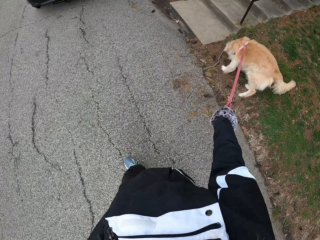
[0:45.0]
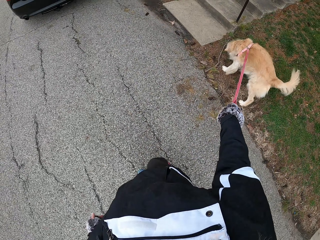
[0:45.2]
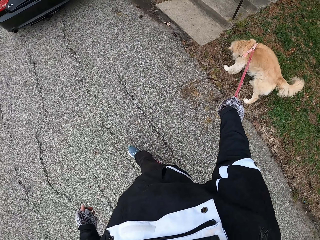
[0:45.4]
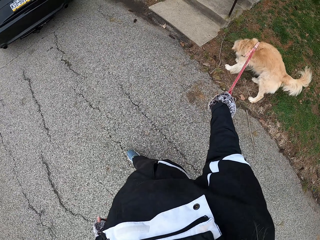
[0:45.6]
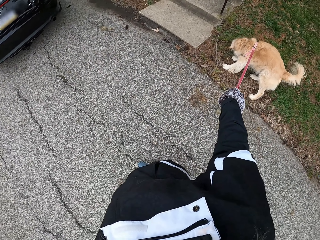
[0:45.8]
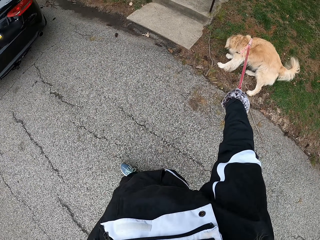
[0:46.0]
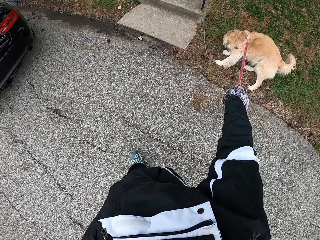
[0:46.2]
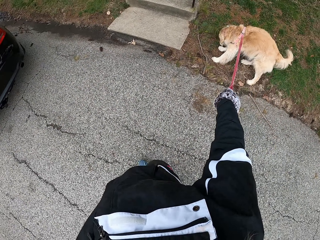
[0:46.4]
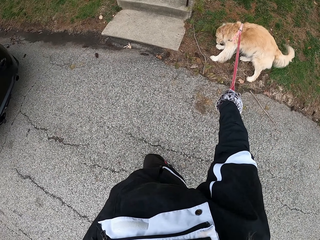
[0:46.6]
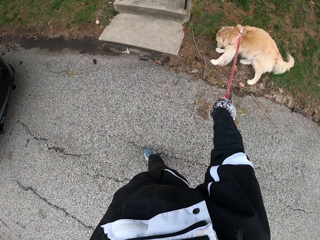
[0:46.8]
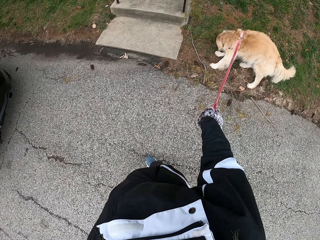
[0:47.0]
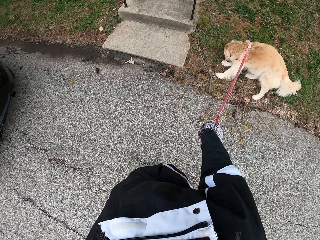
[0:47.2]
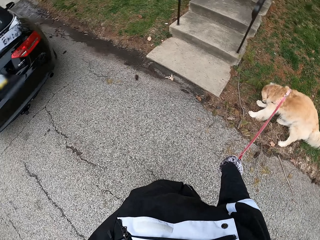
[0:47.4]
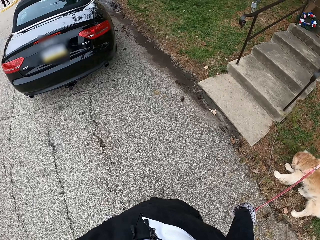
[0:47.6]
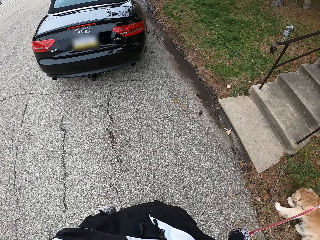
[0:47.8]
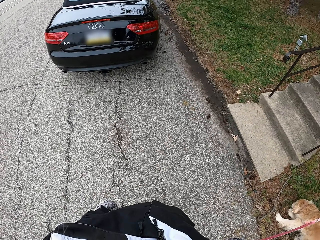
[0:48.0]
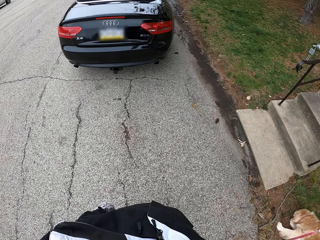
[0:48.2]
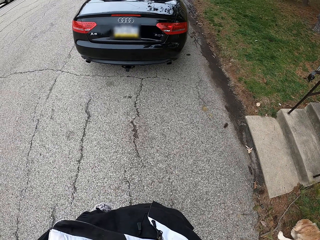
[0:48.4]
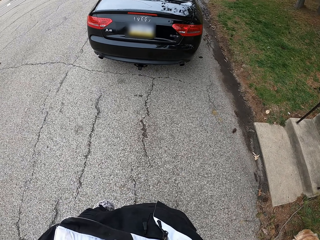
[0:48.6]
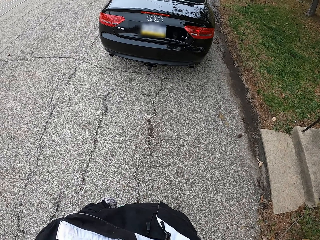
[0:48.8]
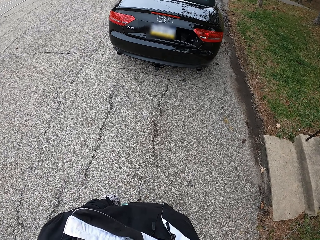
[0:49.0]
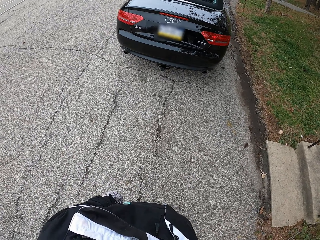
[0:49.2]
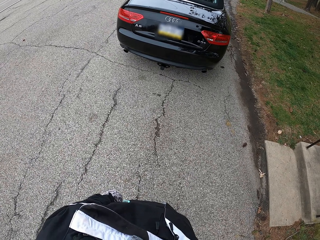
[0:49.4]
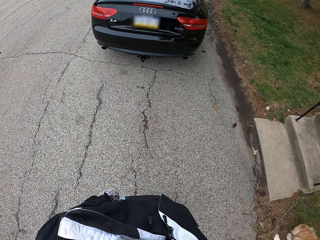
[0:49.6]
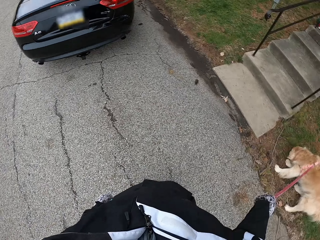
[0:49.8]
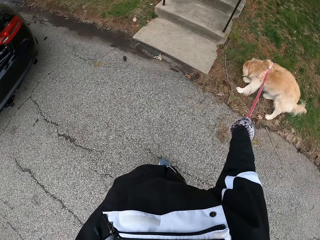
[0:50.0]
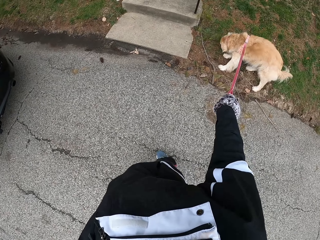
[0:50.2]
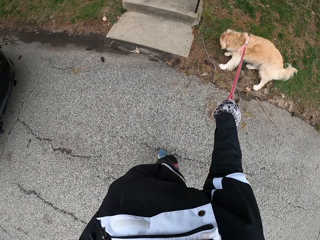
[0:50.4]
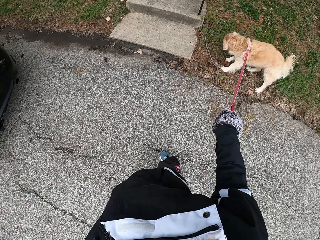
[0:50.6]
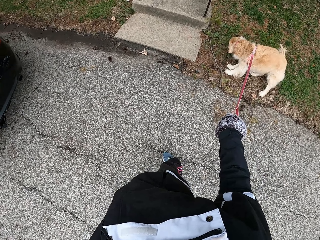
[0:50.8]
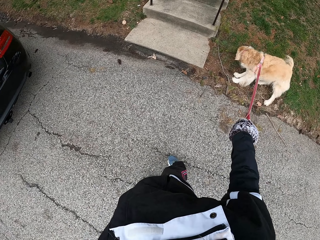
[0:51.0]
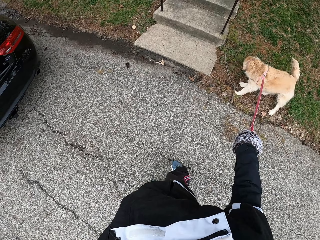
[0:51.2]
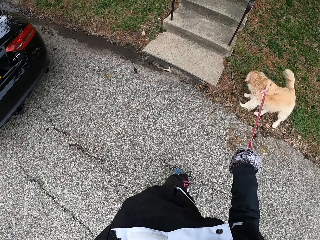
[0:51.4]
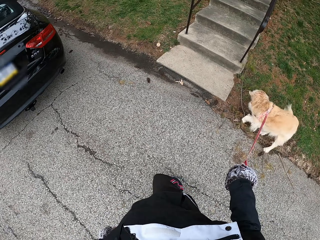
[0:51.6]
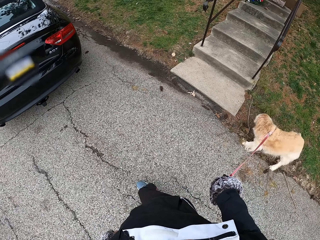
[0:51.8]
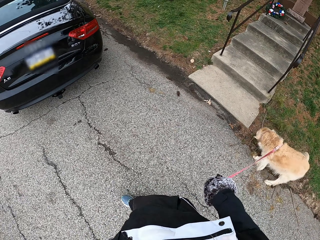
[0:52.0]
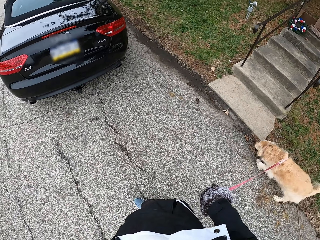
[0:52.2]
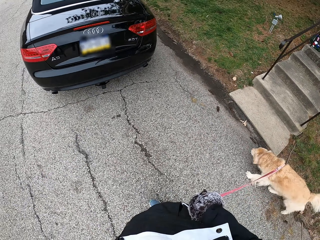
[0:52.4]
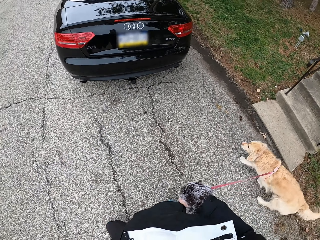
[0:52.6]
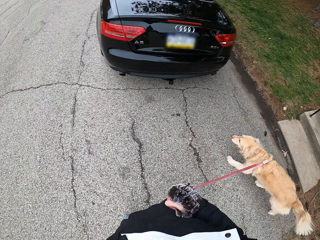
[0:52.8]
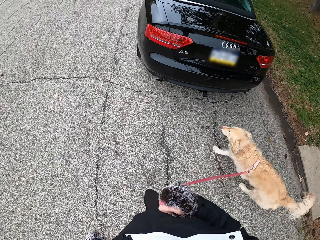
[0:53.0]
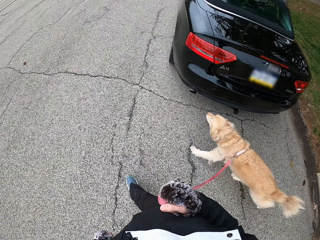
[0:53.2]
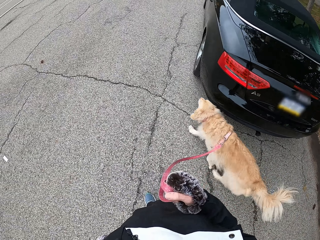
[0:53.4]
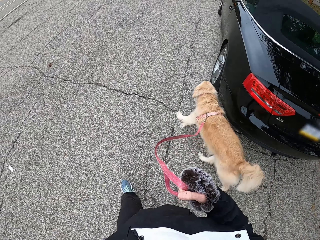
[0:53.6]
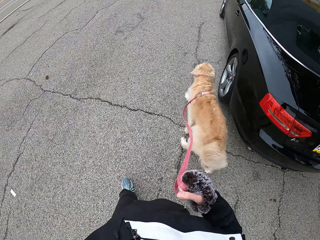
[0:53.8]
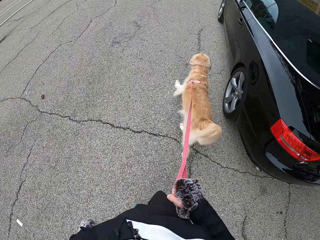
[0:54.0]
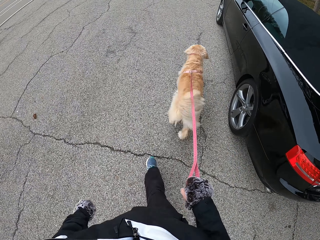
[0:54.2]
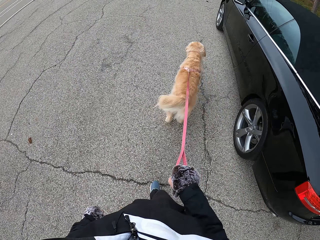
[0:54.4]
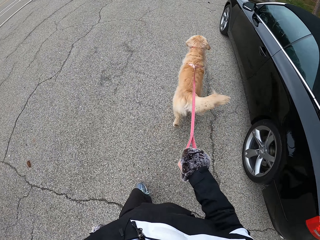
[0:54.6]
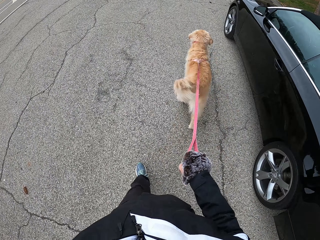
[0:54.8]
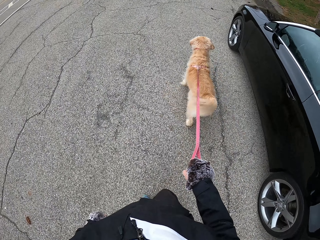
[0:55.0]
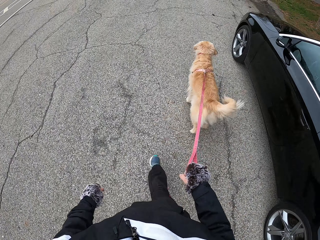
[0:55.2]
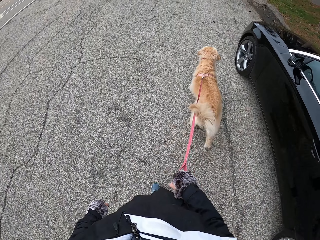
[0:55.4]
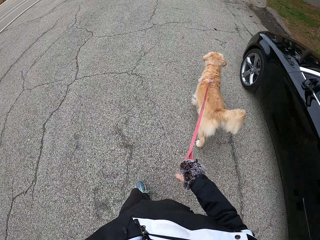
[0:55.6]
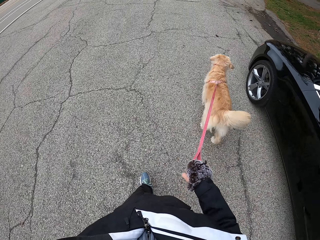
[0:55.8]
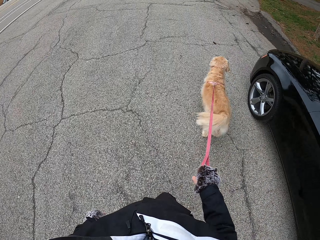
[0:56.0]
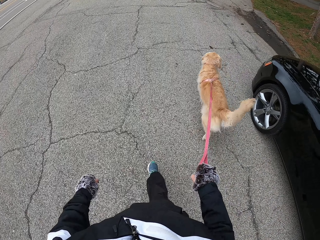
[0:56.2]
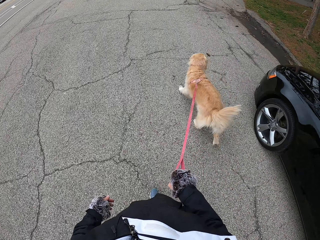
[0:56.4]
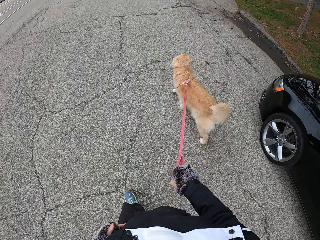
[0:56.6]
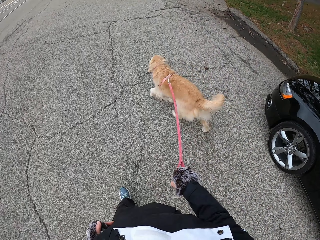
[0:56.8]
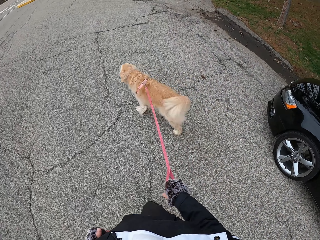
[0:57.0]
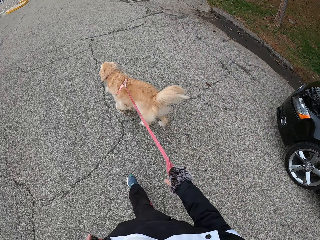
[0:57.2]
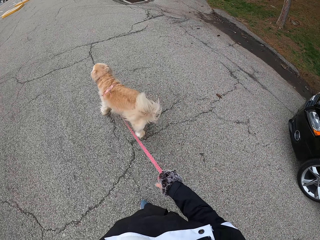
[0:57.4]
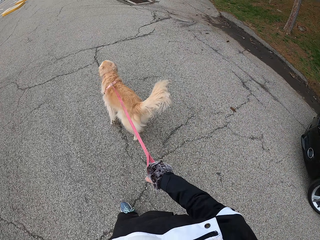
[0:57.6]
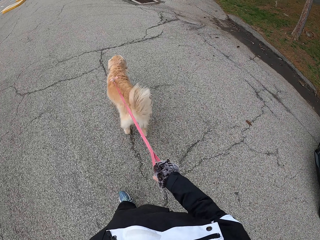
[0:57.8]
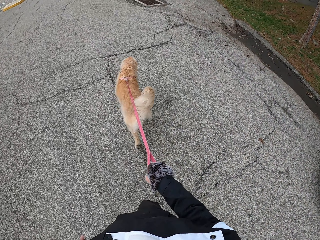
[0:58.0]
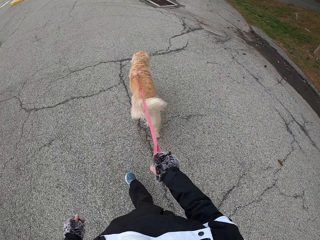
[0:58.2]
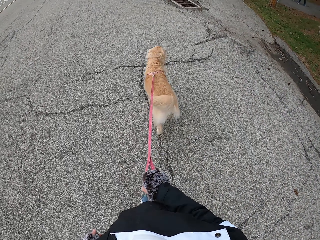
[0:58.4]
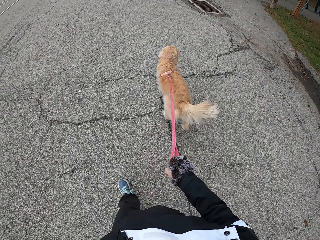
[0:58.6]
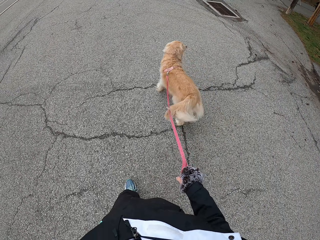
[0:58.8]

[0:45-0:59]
The camera wearer stops on the pathway to let the dog sniff. He walks with his dog on the pathway.

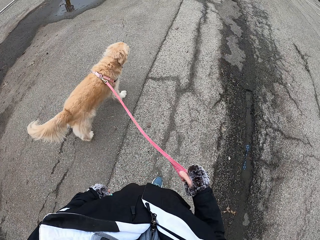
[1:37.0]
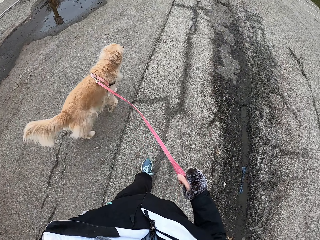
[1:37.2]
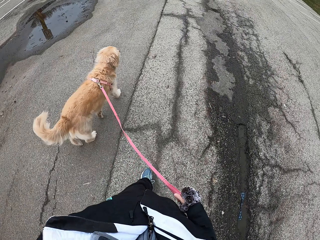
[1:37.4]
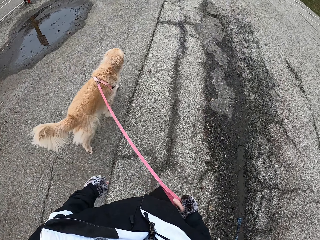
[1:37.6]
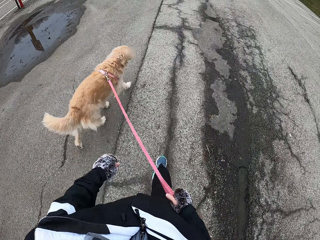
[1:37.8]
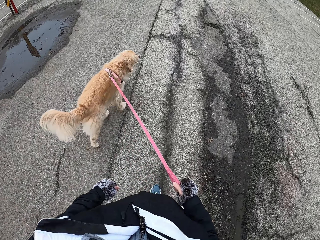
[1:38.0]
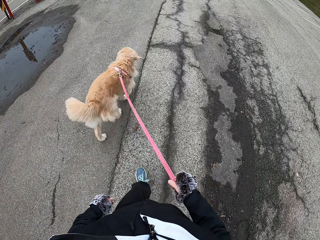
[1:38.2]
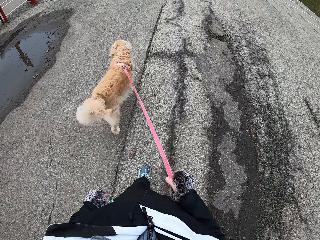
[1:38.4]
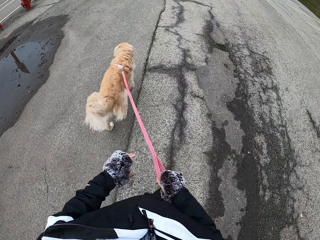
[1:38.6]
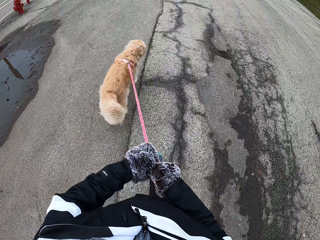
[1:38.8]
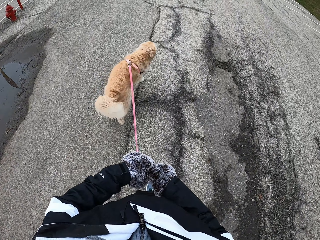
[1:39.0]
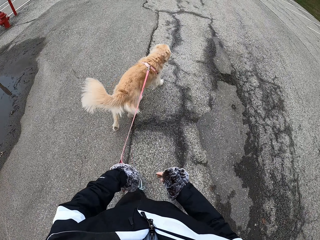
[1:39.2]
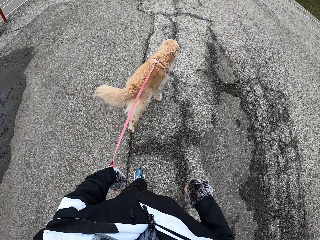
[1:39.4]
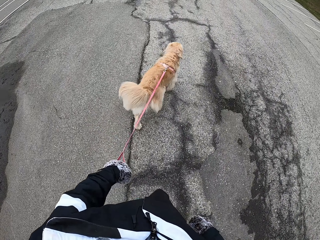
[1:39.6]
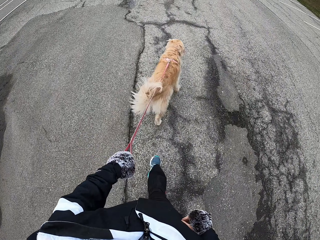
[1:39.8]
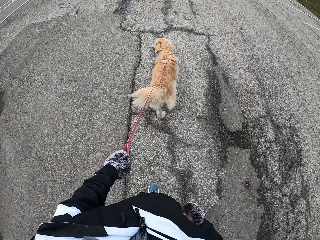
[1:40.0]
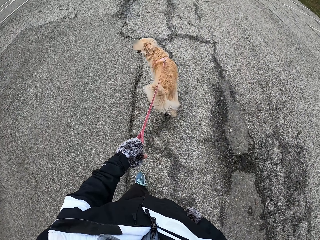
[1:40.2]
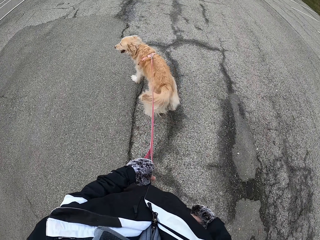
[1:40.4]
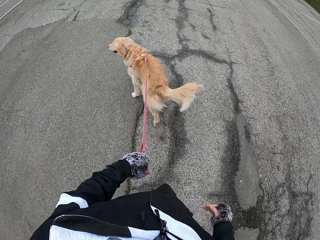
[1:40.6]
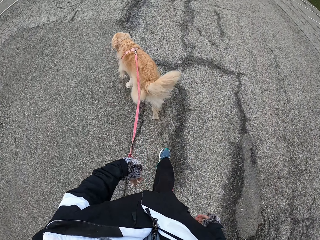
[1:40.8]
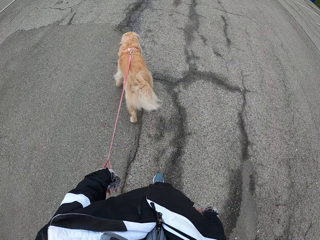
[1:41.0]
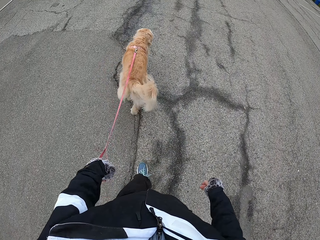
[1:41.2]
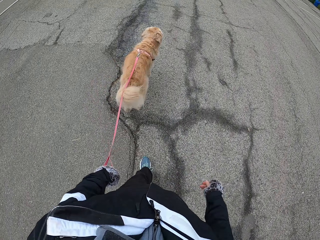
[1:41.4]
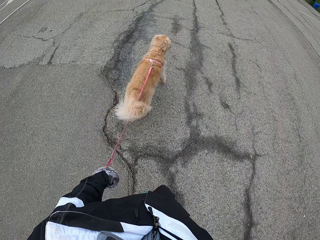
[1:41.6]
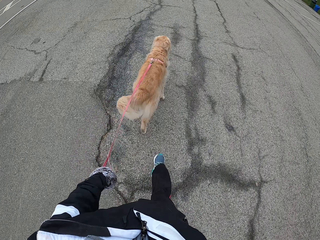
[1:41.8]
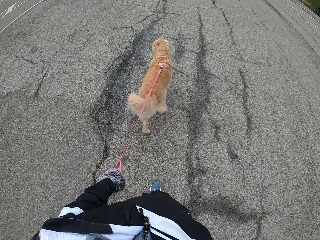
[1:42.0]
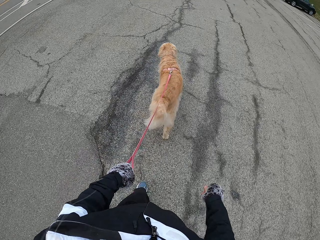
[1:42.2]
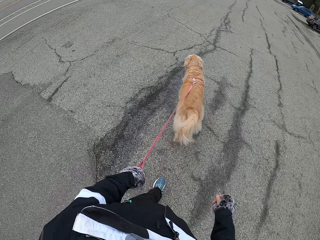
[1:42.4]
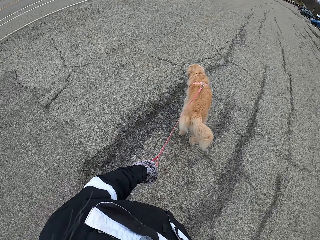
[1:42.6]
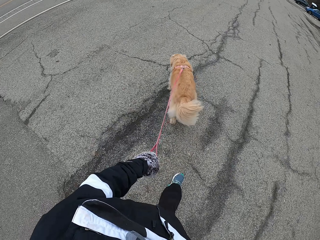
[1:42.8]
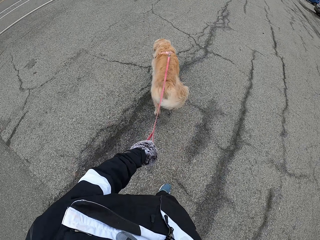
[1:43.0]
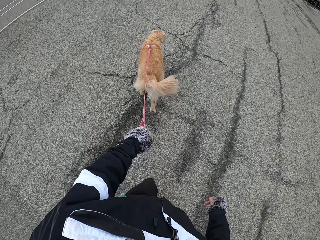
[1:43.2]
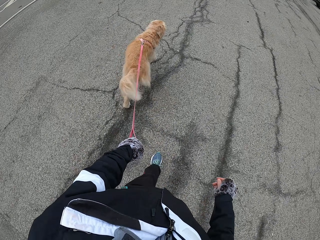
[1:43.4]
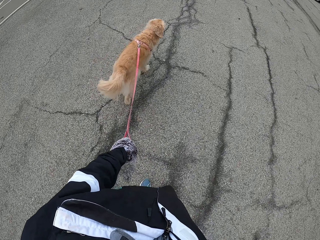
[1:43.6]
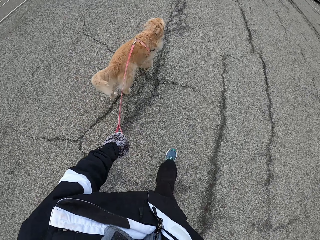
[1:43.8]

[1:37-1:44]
The camera wearer exchanges the dog leash hands.
